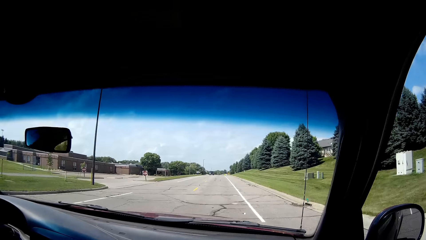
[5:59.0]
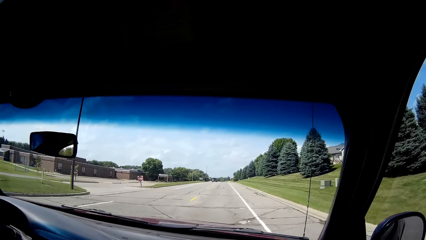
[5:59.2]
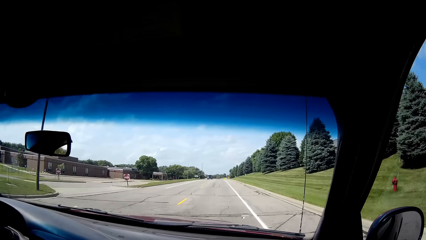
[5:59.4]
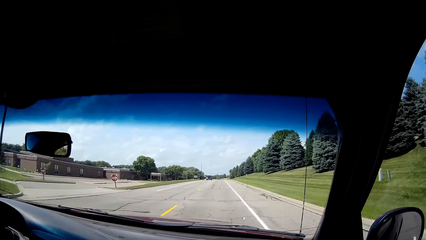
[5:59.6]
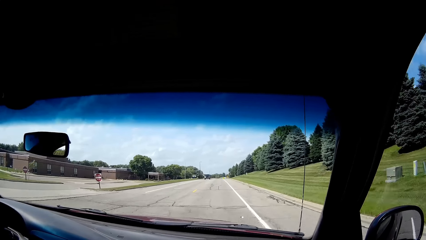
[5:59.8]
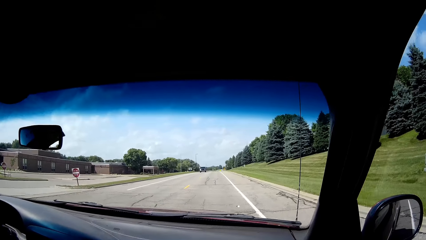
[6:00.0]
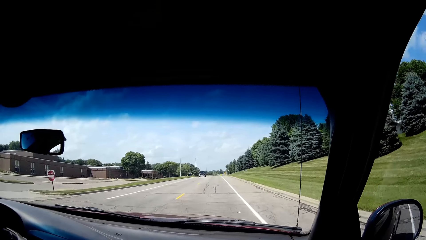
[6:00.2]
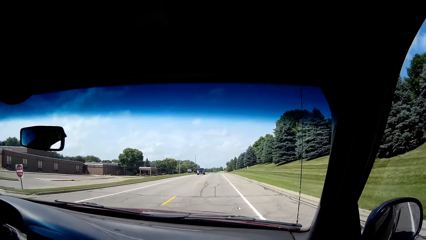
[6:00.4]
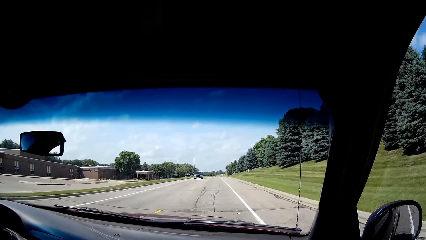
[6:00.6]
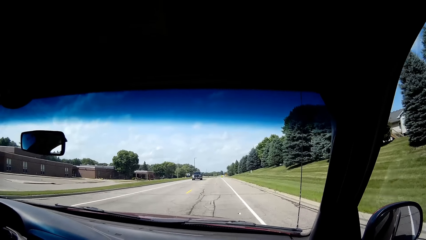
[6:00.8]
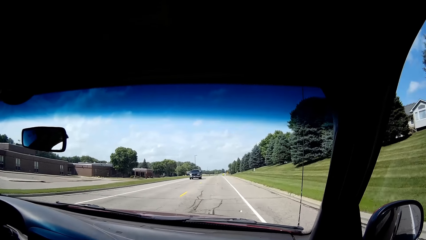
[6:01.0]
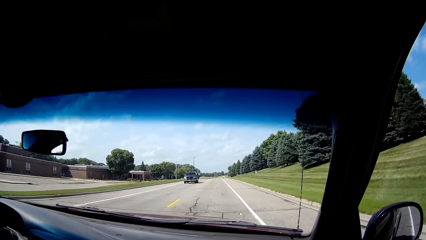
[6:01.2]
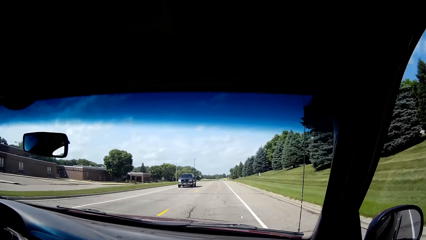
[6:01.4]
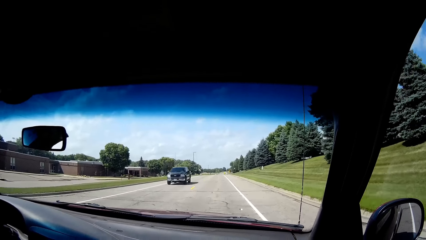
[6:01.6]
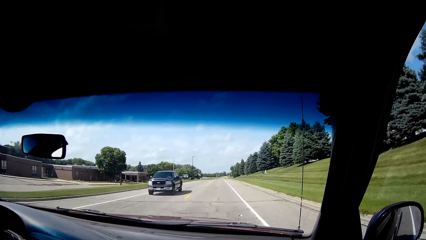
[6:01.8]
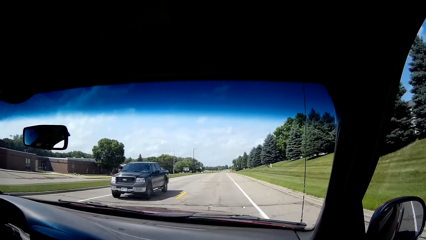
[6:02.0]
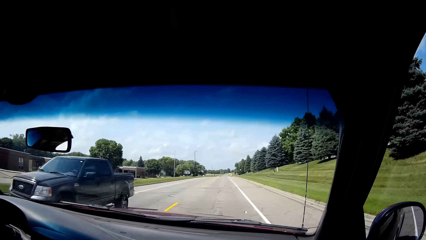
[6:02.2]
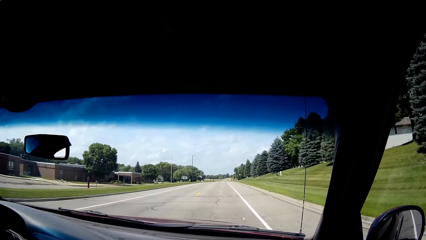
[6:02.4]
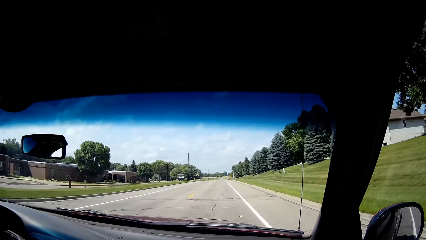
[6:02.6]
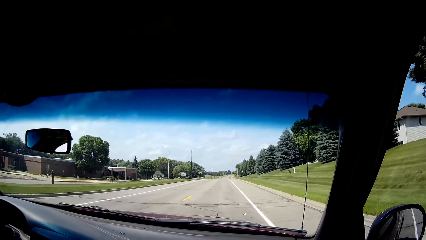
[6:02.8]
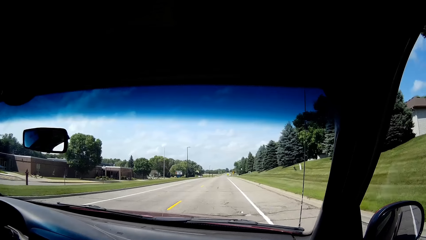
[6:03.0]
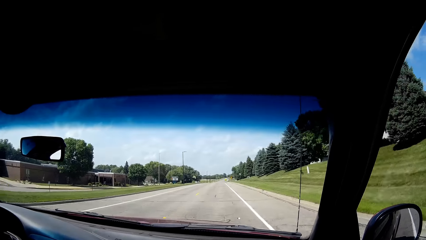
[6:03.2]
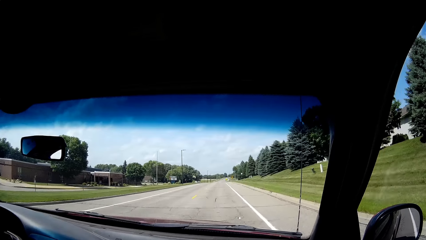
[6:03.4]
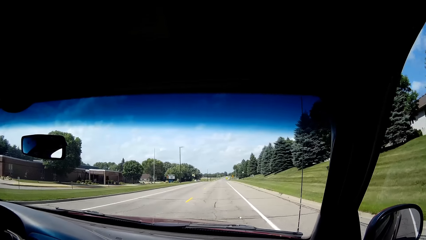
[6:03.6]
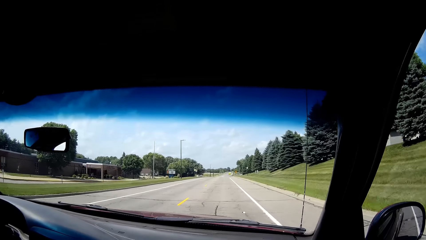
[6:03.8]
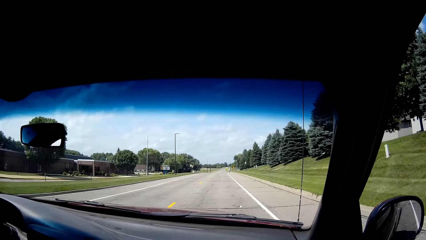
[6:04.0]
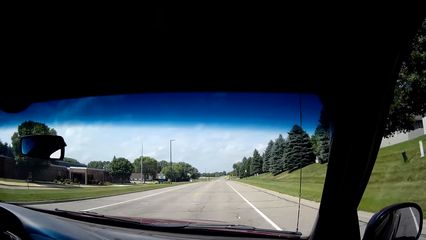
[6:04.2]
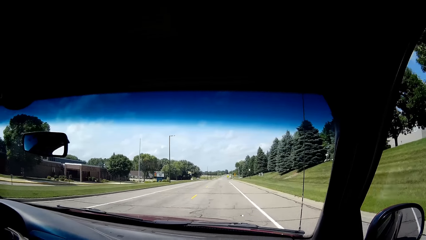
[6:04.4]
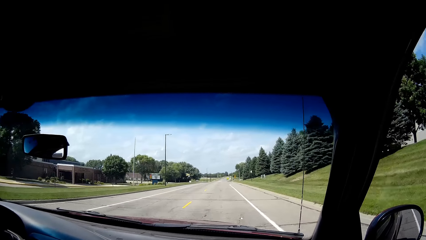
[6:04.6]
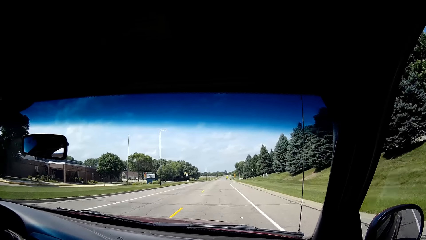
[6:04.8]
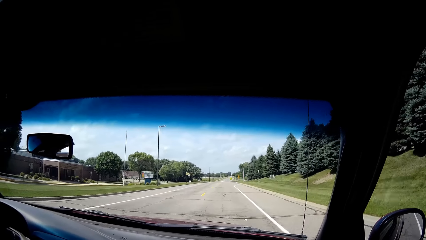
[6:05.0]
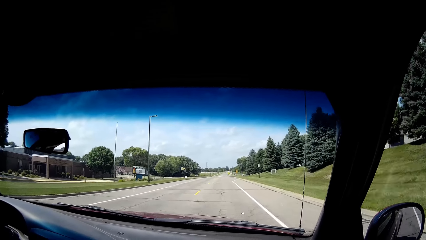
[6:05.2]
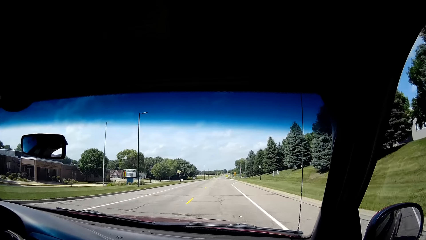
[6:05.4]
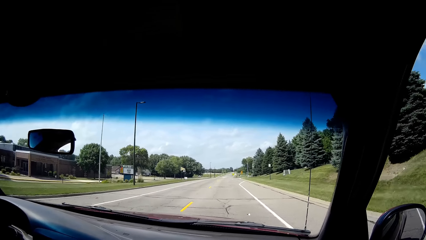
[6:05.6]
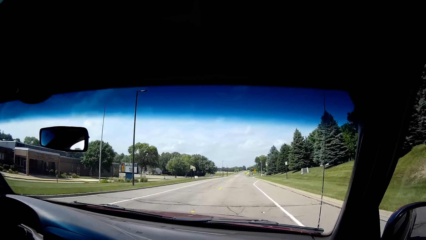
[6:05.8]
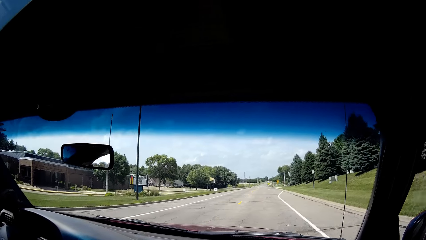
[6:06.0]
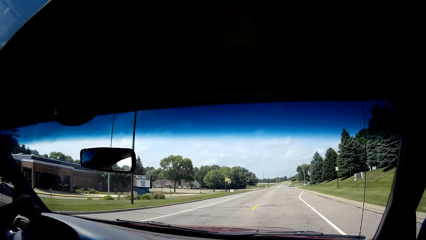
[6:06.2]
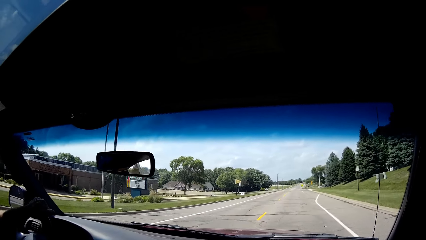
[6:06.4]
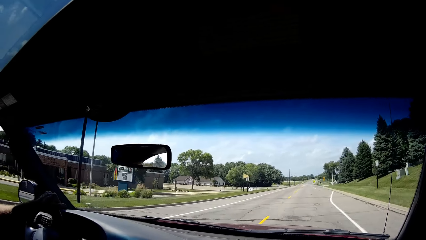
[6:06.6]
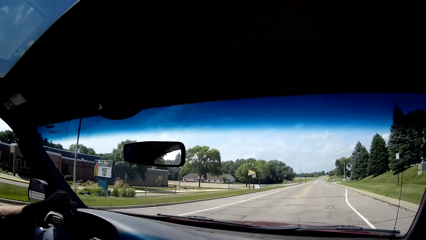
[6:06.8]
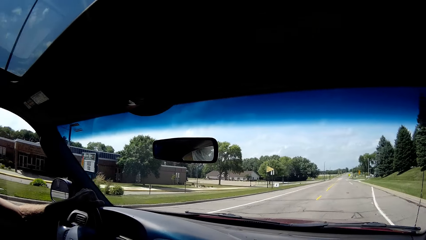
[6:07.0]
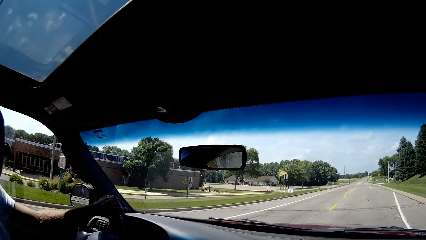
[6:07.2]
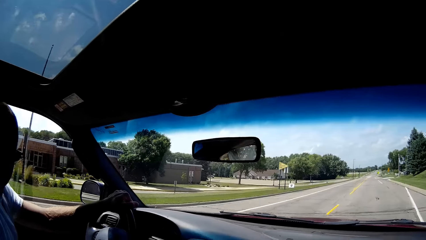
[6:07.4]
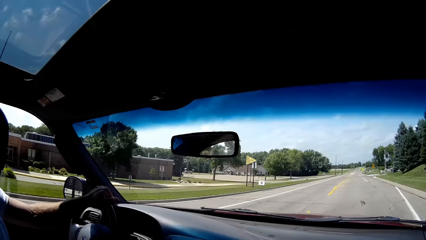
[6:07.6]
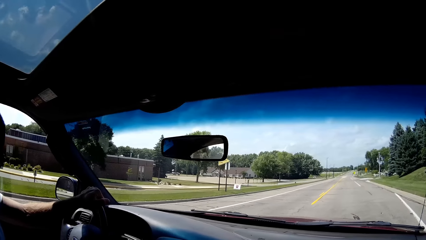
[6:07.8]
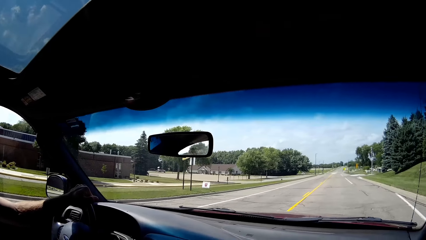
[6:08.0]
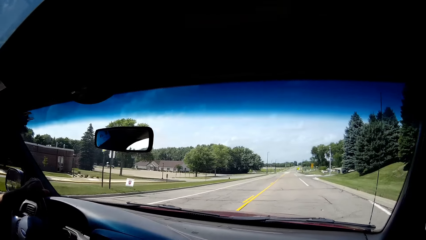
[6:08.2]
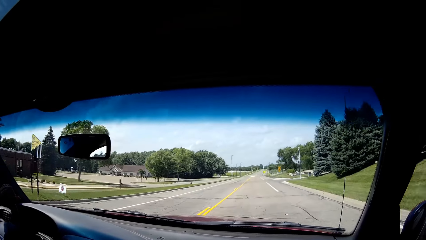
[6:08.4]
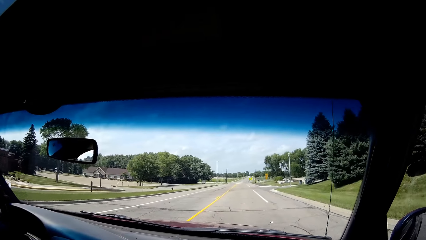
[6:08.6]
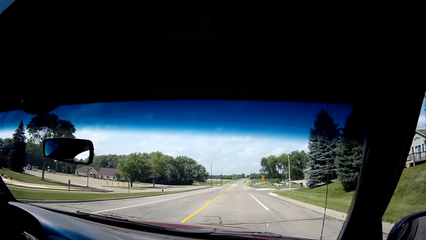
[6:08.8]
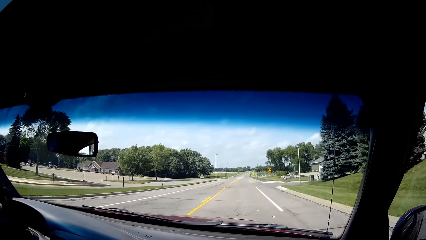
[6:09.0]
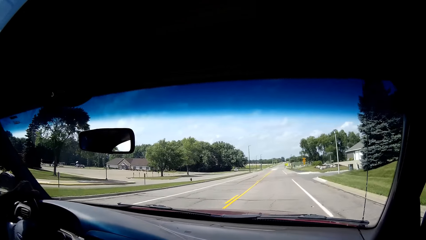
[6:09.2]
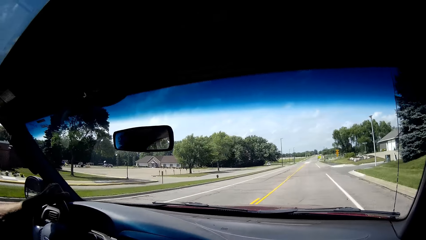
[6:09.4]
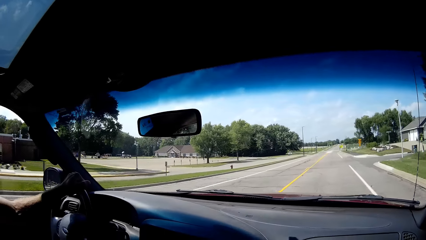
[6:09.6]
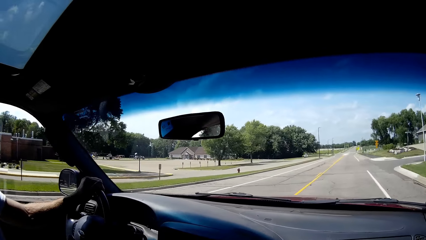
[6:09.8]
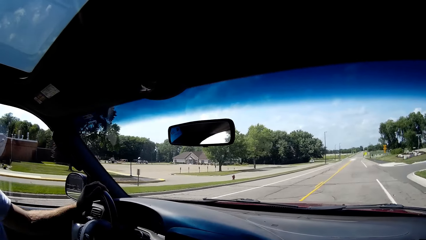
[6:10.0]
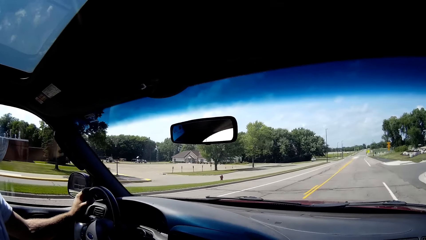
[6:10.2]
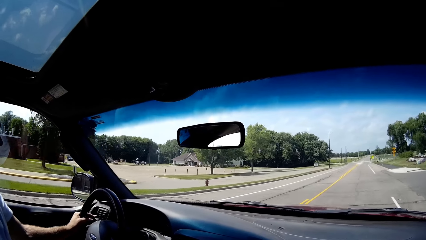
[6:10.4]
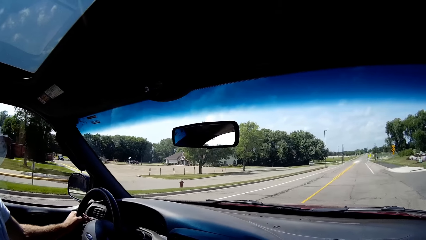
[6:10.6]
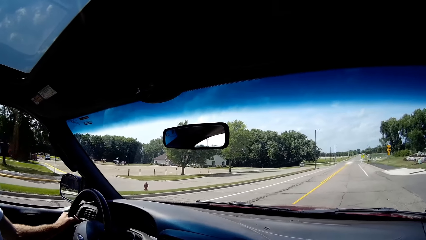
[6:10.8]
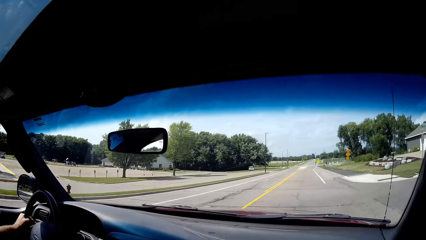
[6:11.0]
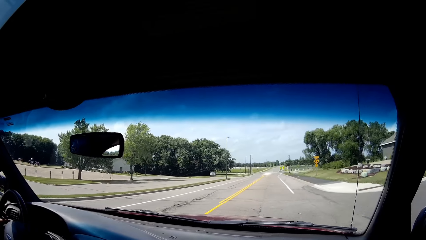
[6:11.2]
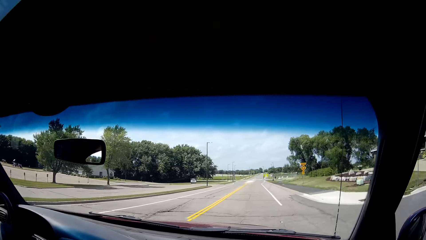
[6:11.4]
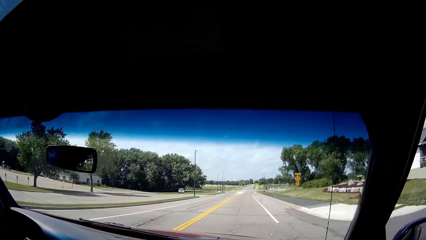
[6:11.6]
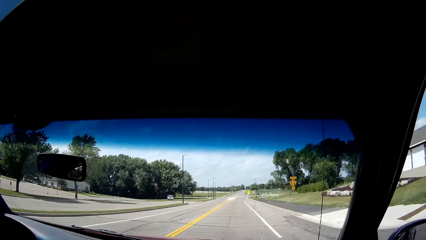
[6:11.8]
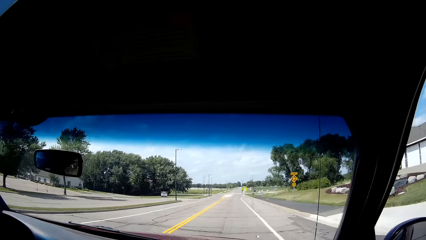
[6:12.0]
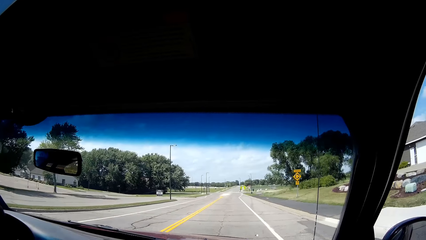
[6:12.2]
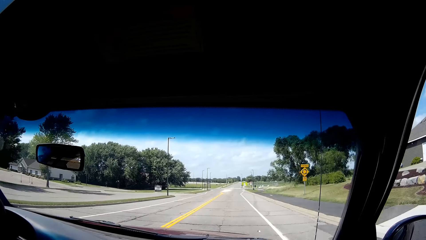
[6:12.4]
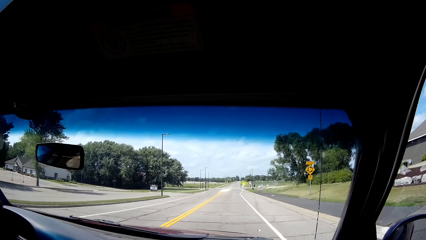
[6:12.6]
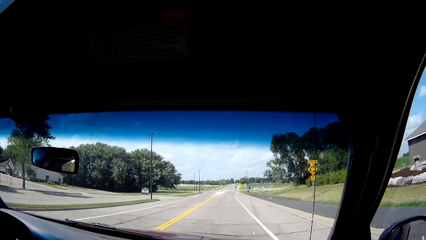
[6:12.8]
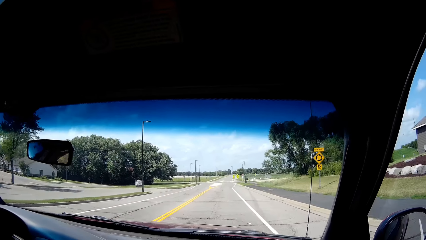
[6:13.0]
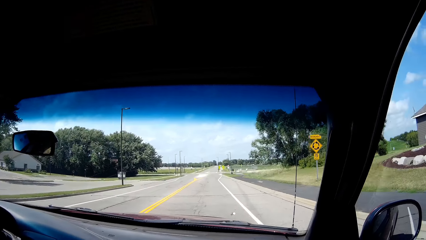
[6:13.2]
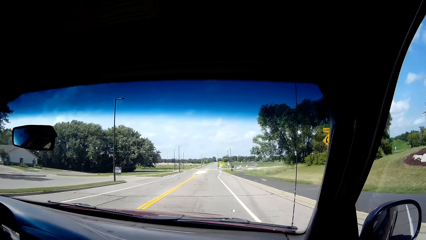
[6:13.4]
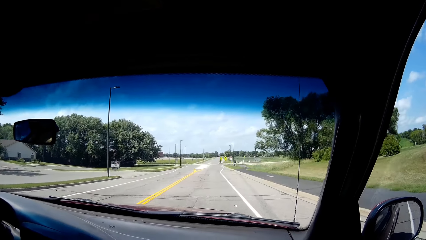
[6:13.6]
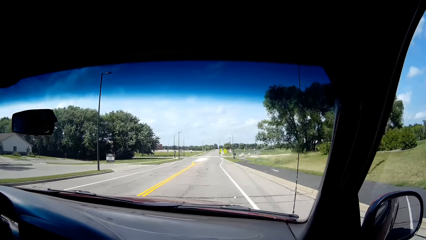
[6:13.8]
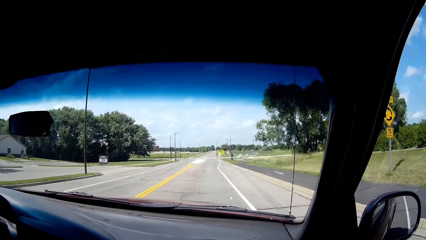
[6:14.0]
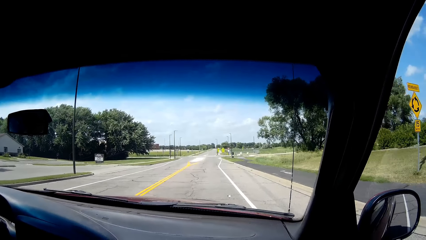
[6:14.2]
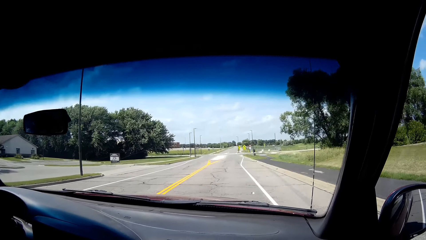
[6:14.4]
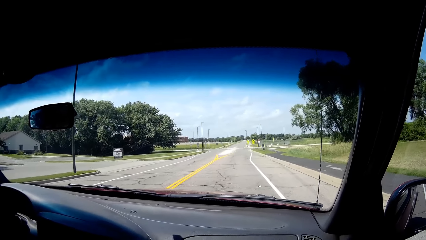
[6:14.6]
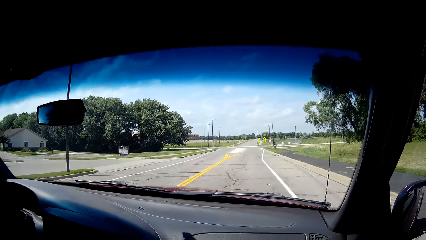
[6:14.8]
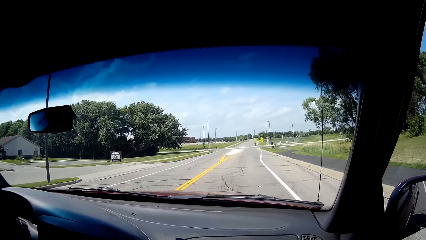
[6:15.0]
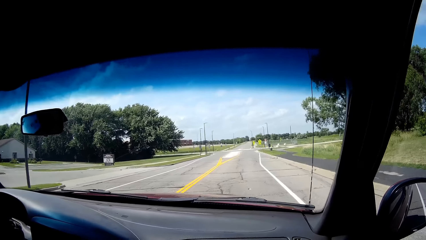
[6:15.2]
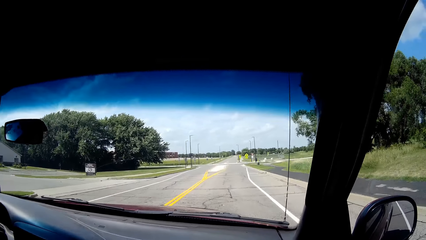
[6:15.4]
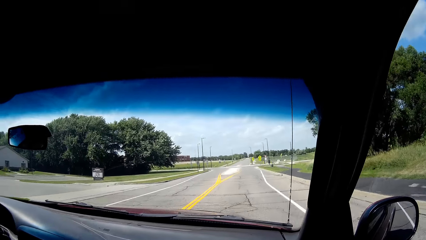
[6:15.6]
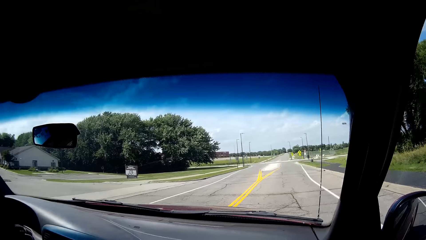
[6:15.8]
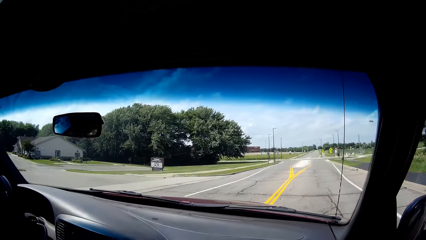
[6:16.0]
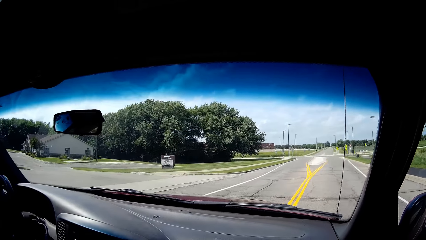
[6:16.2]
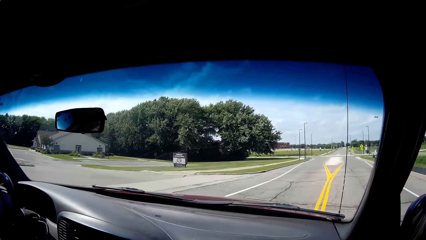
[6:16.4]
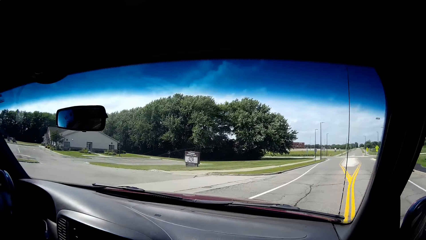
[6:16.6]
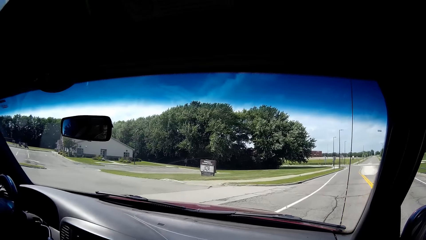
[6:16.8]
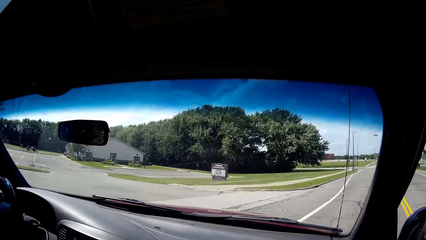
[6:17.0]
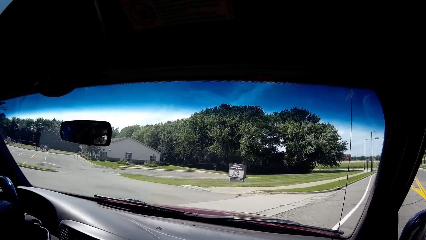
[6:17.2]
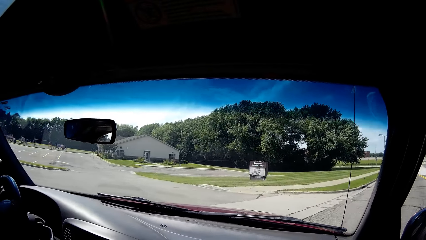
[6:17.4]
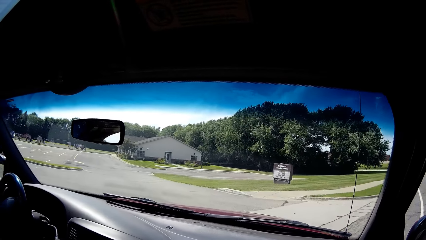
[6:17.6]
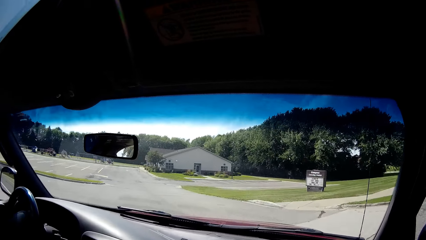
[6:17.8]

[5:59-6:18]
The camera wearer converses with the man. They look at the man. They interact with the man.
